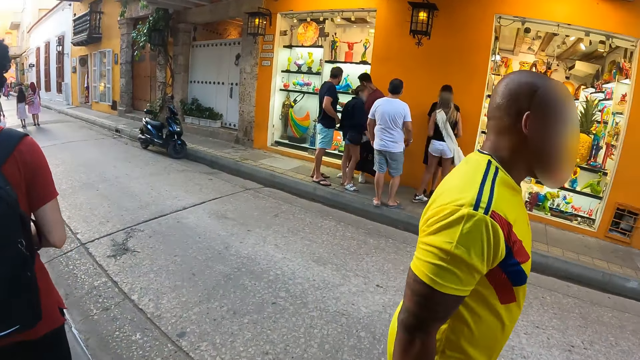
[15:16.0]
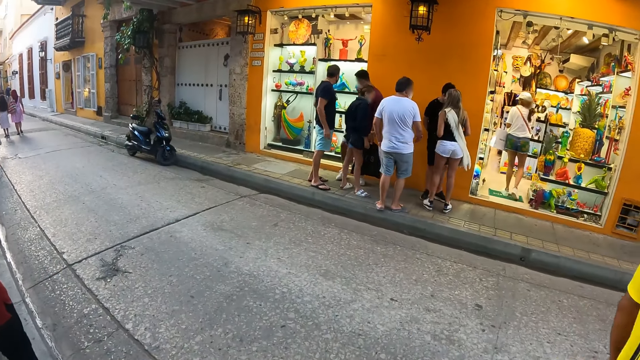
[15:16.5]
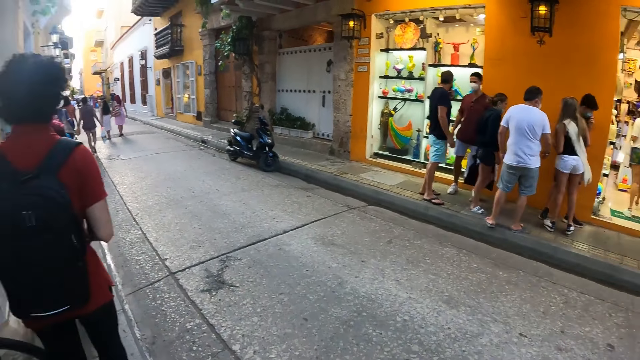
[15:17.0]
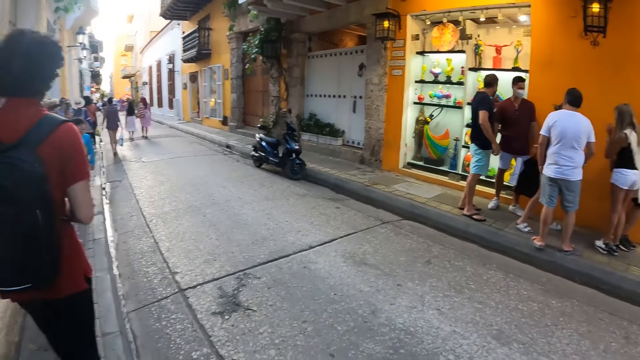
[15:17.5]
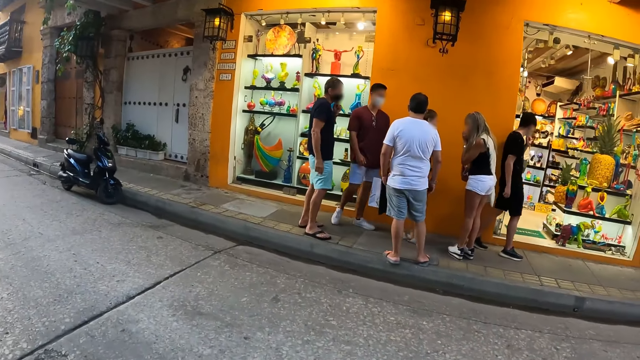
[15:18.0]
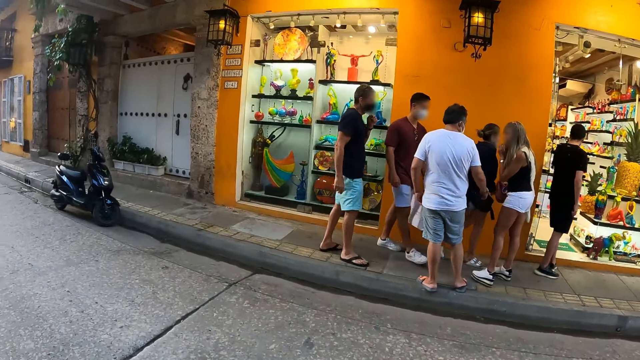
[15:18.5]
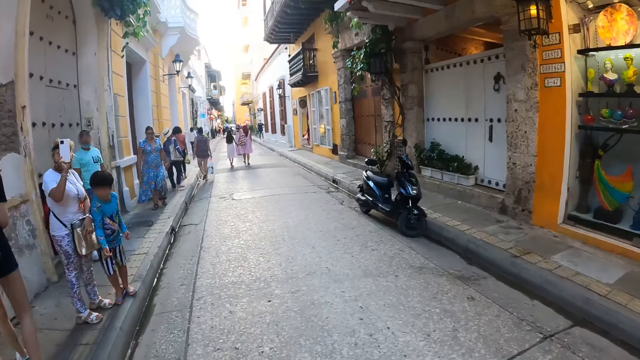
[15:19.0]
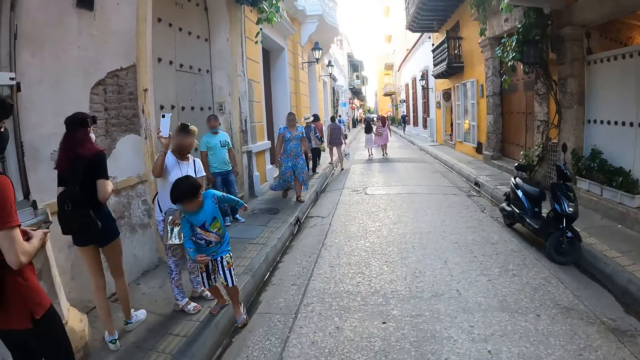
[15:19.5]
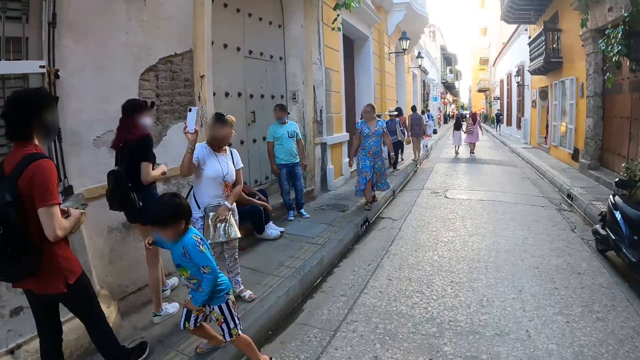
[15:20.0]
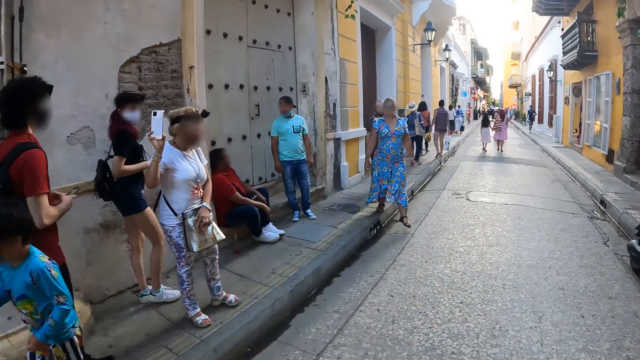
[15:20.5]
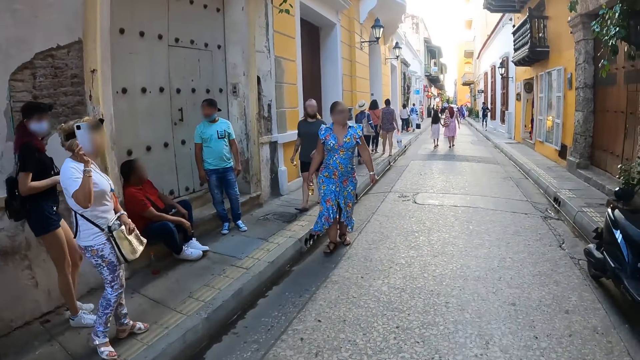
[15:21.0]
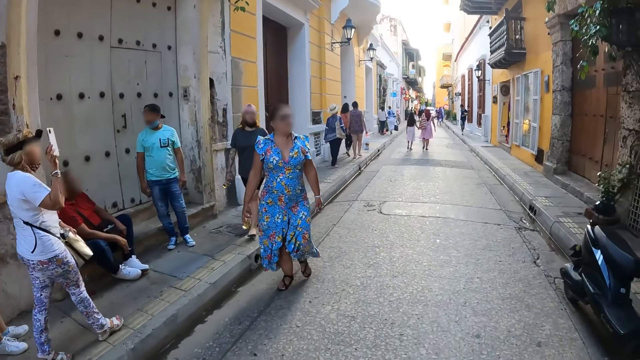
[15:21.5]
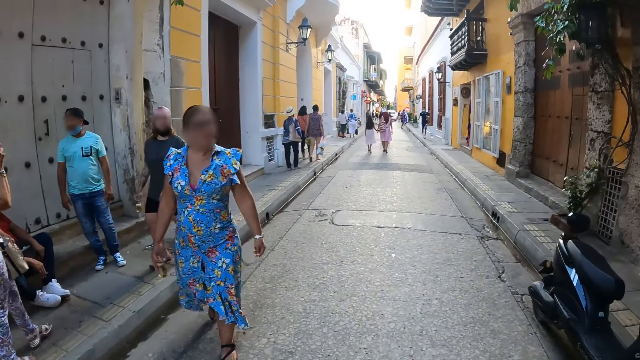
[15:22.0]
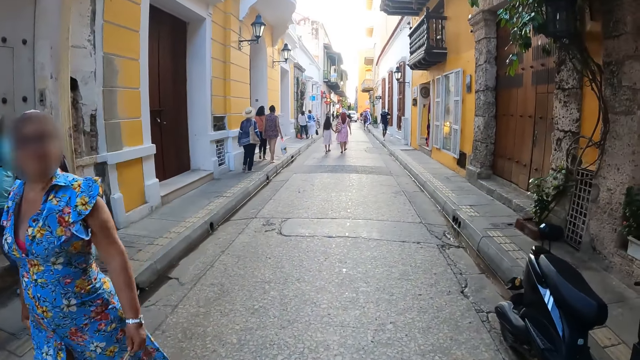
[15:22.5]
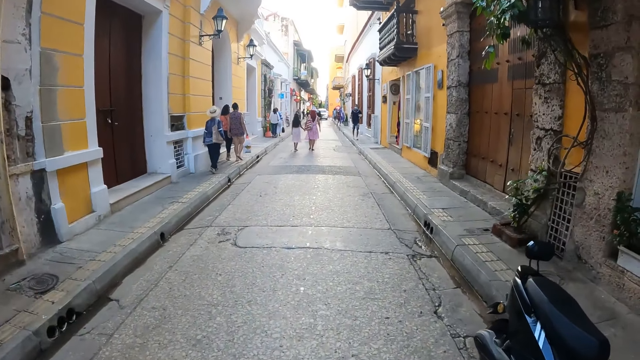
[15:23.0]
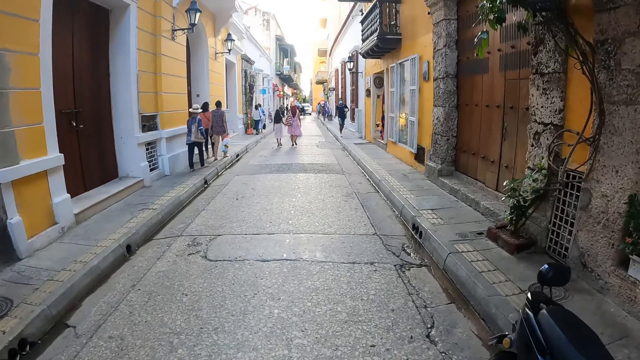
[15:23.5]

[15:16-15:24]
The woman holds the phone with her right hand.

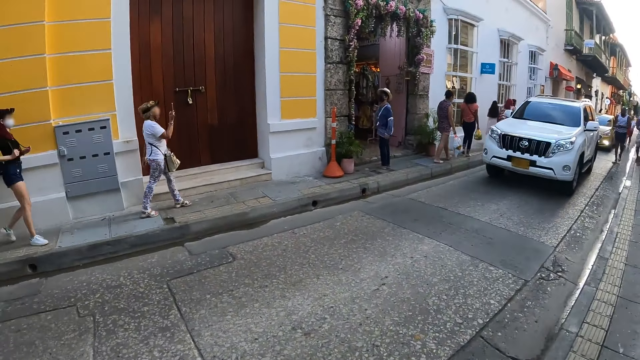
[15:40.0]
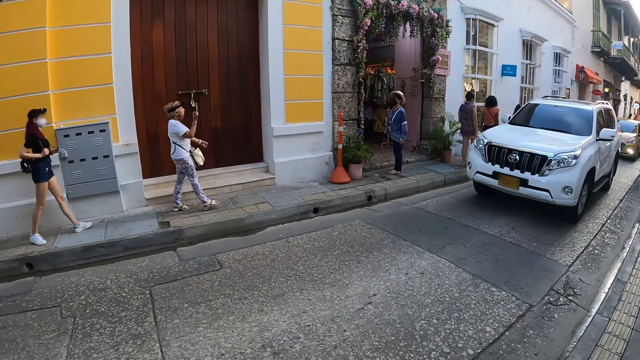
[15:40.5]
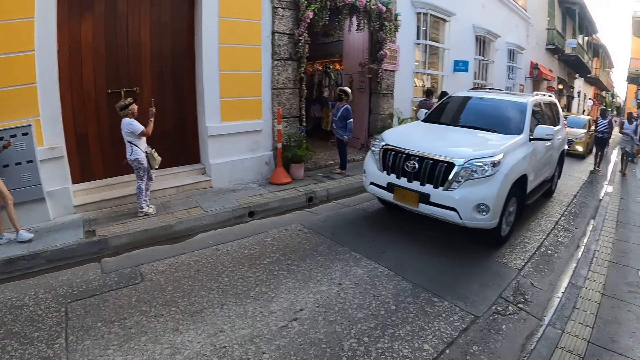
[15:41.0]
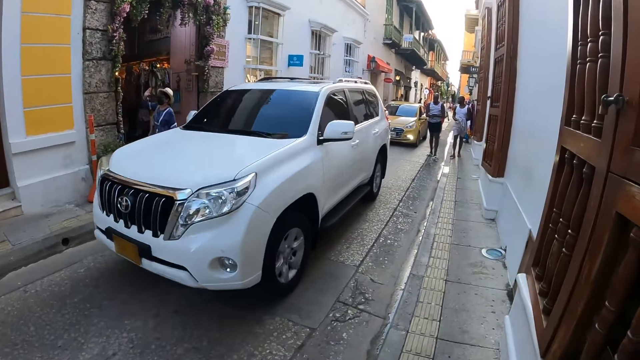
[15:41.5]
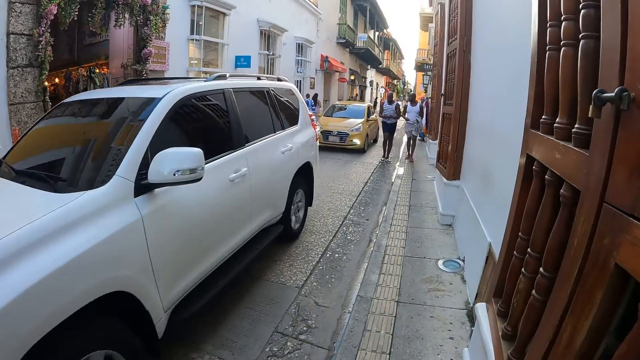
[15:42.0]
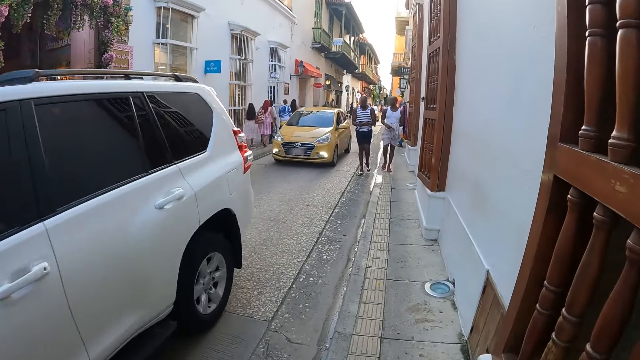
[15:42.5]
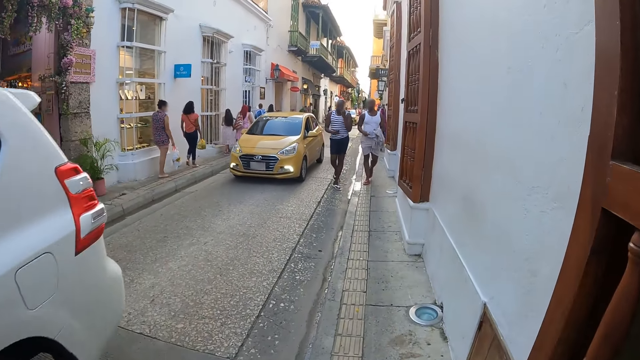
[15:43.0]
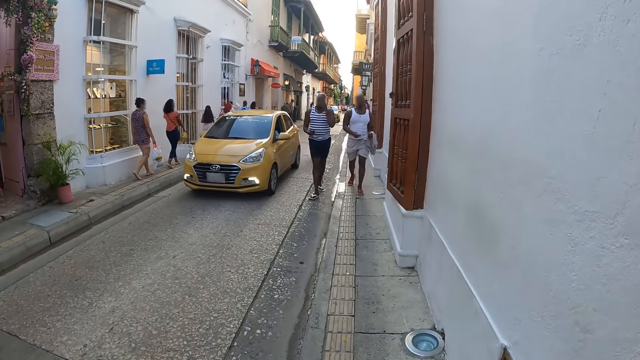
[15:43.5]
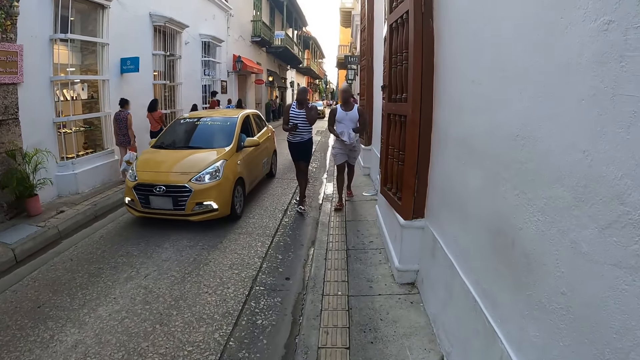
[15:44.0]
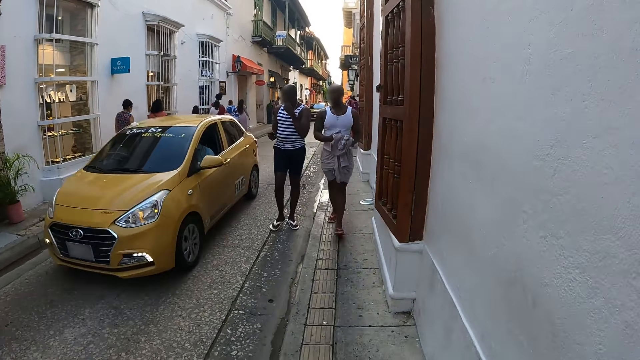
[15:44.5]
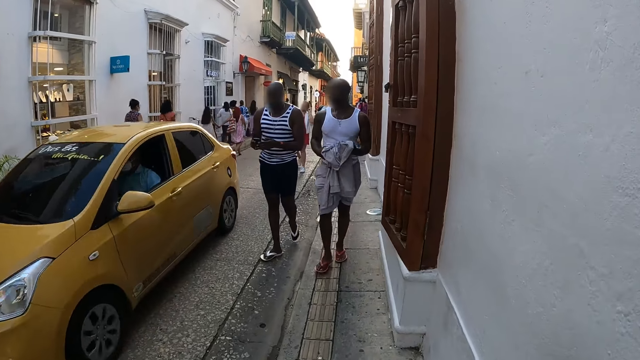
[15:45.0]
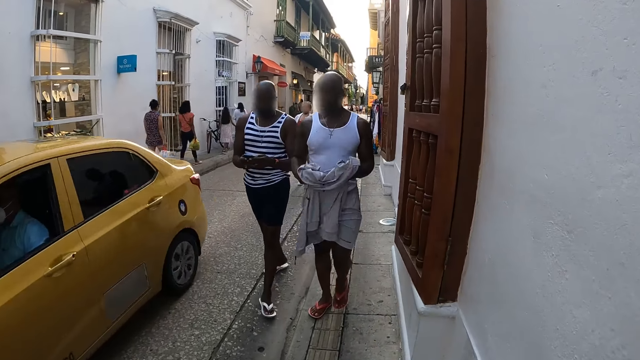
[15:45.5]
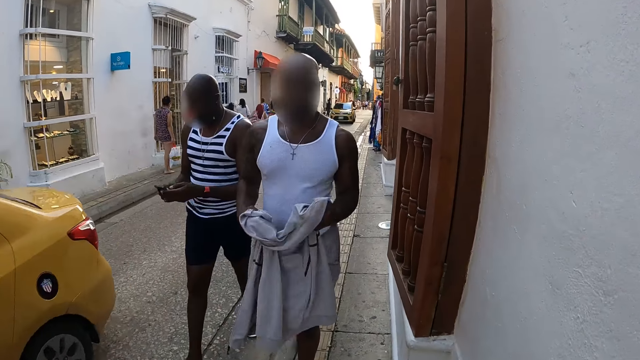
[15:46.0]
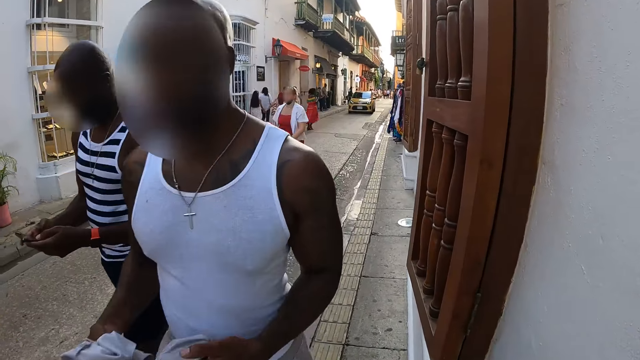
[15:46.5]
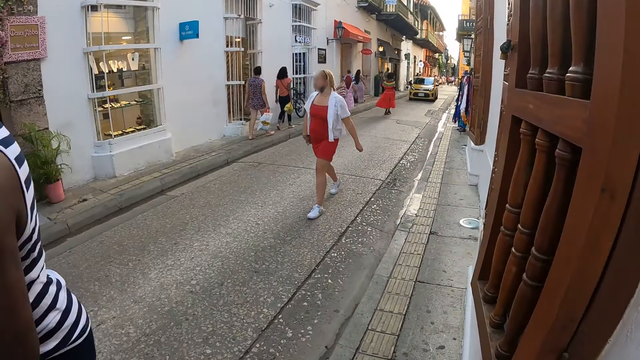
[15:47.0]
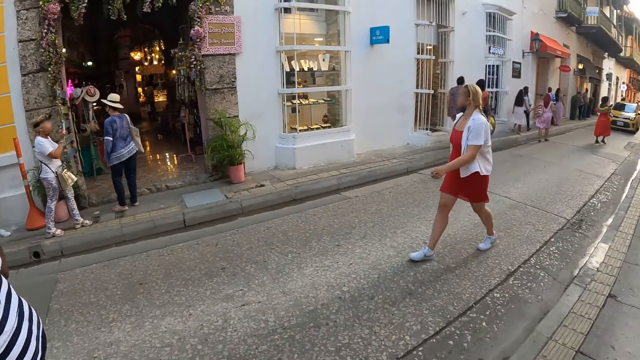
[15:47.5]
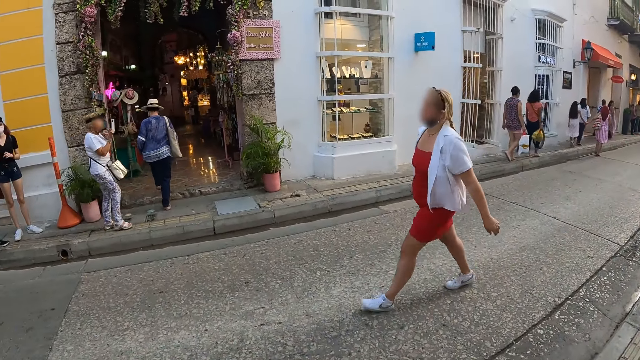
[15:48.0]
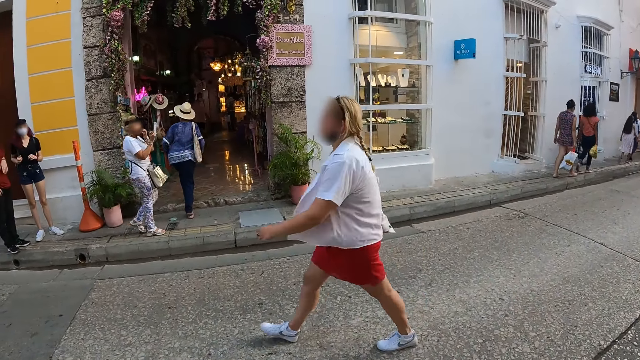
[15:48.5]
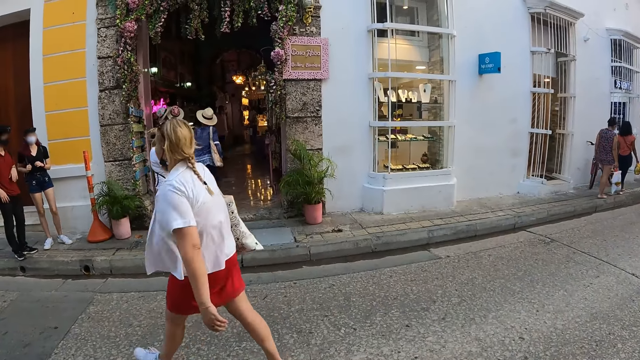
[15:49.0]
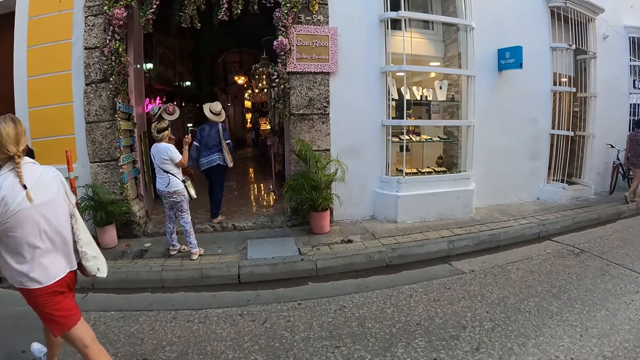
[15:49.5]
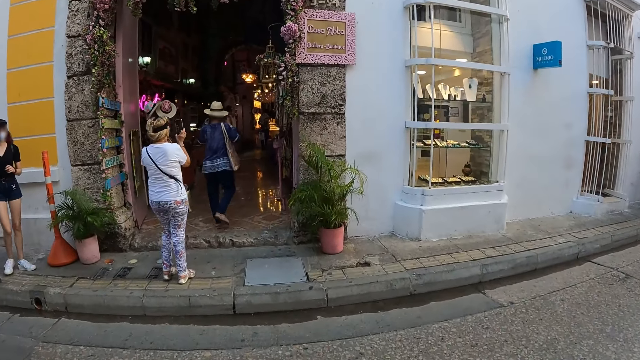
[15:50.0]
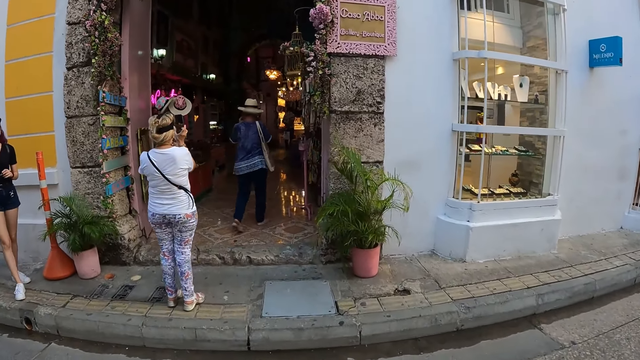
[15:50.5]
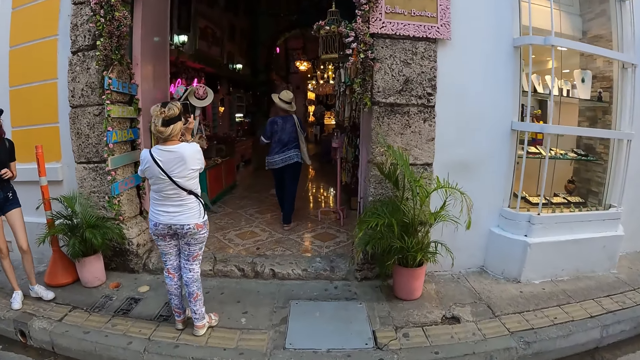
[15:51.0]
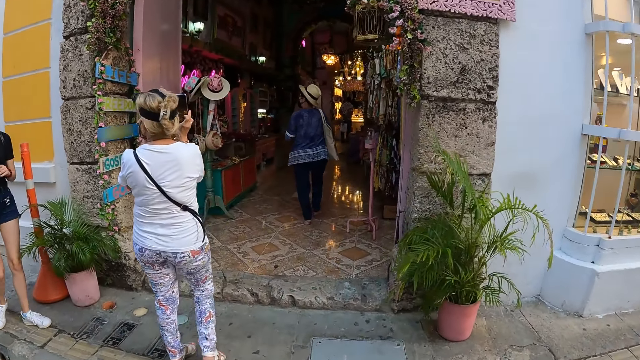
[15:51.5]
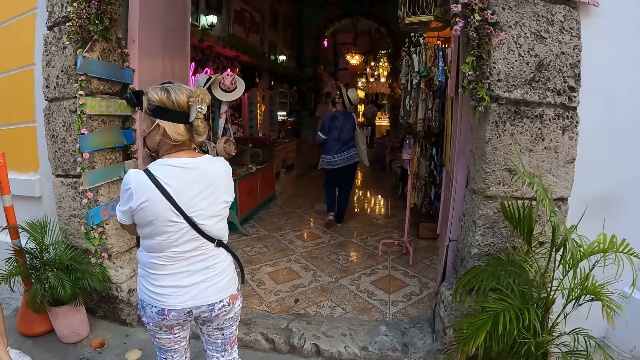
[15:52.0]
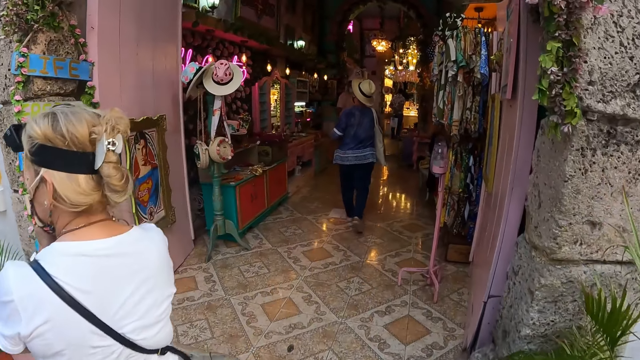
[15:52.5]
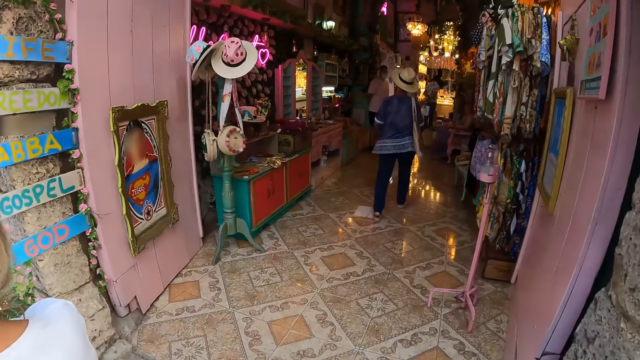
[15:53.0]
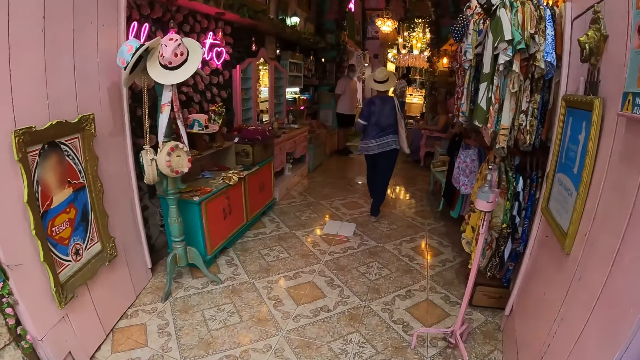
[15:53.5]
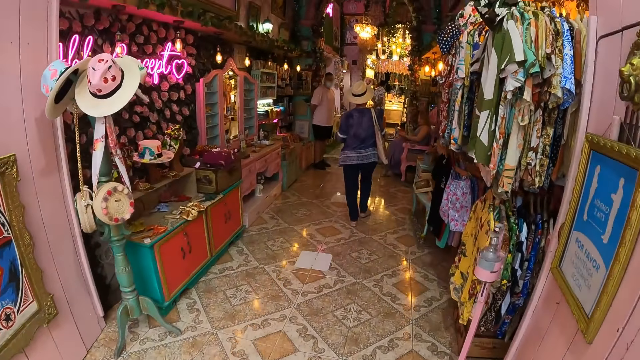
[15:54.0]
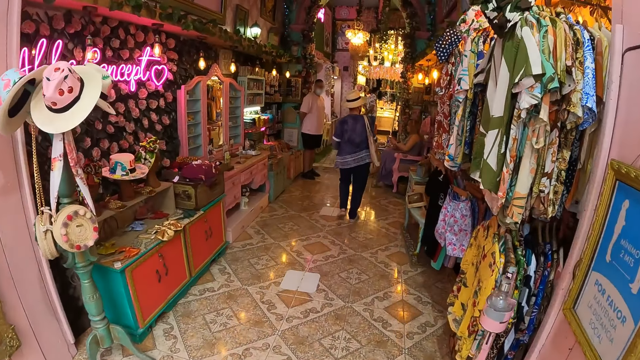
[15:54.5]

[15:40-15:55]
A white car drives past the camera wearer. A yellow car drives past them. The woman touches her nose mask on her face with her left hand.
